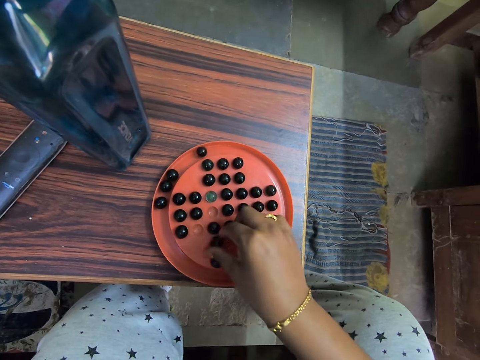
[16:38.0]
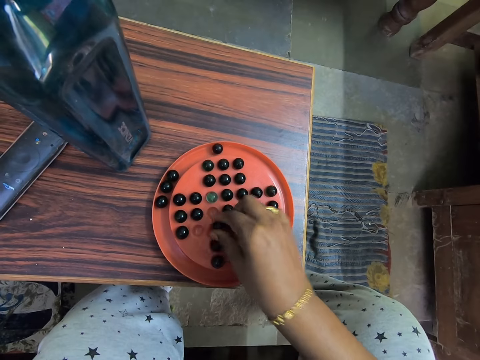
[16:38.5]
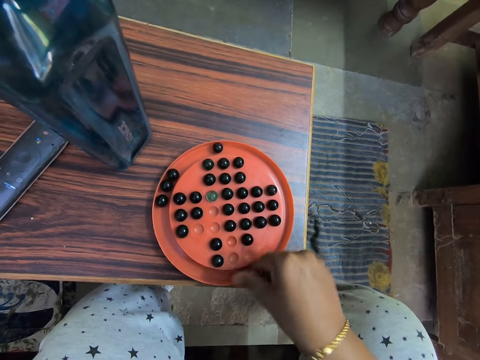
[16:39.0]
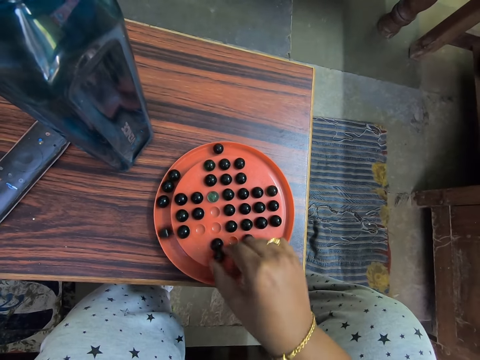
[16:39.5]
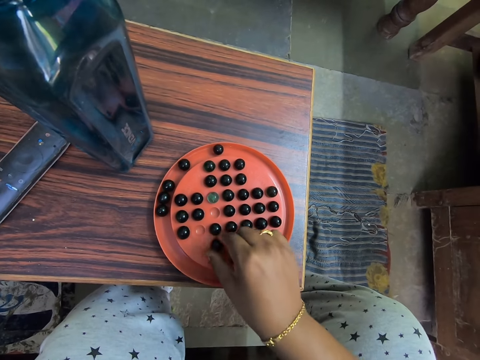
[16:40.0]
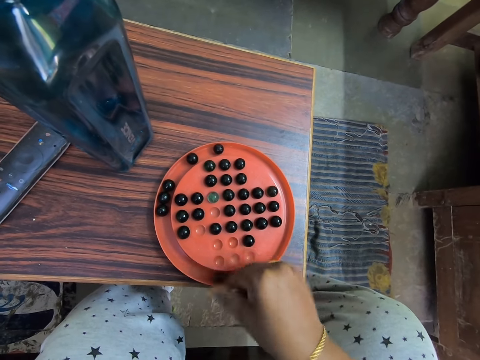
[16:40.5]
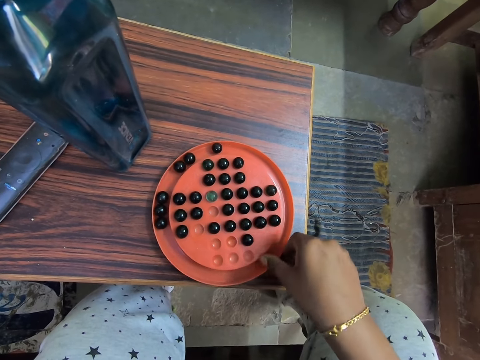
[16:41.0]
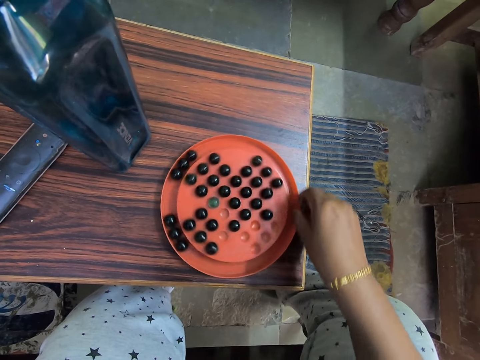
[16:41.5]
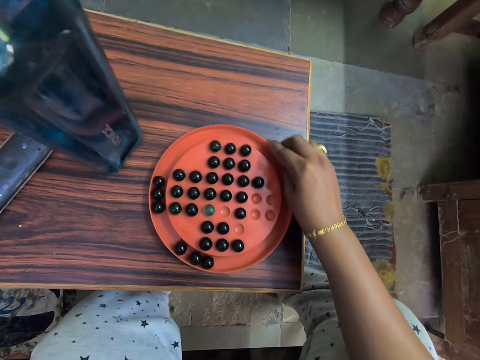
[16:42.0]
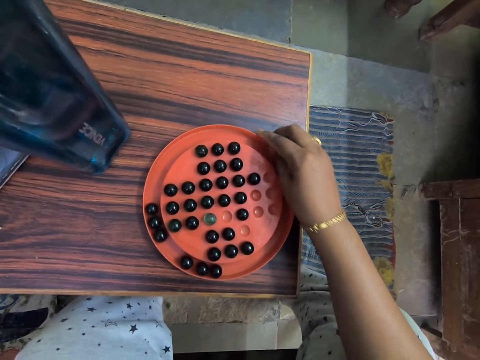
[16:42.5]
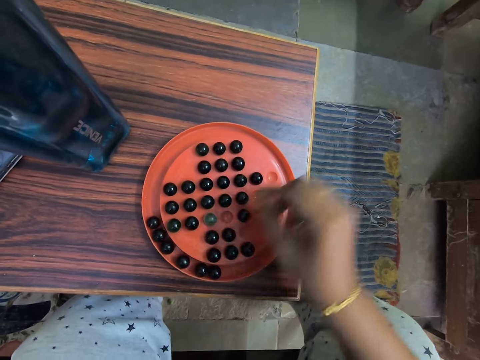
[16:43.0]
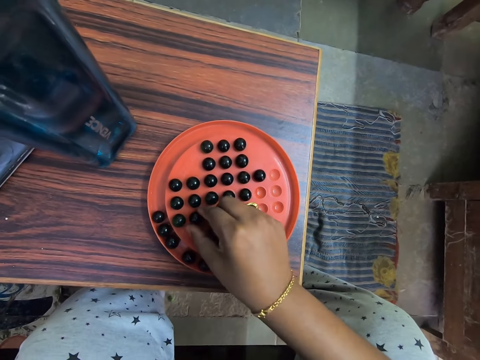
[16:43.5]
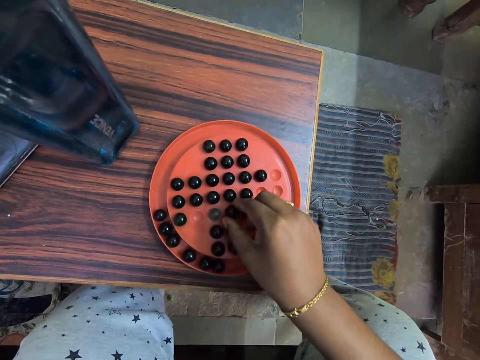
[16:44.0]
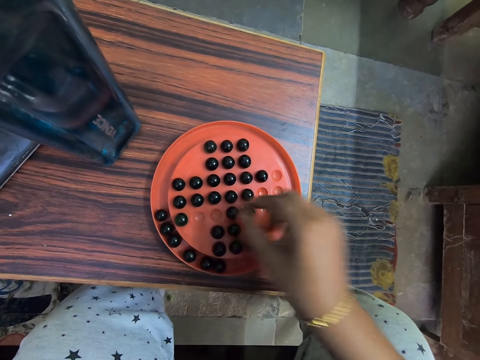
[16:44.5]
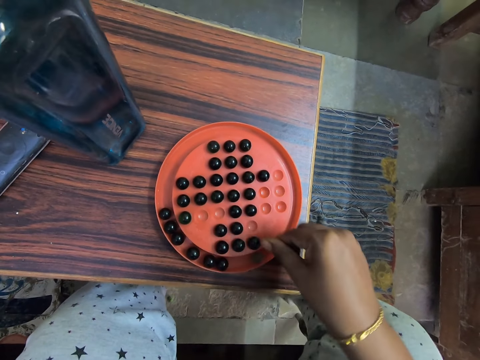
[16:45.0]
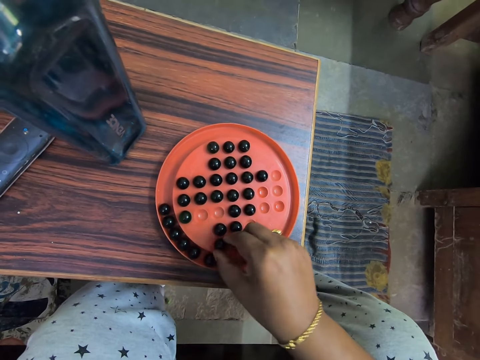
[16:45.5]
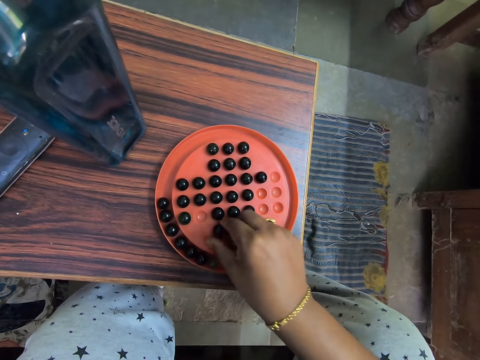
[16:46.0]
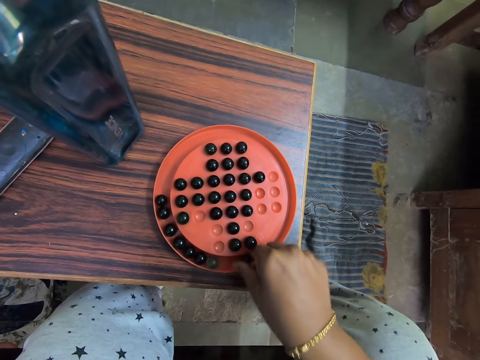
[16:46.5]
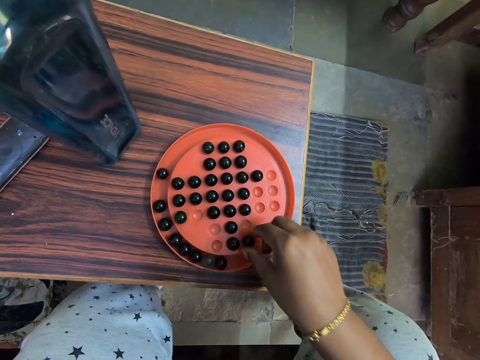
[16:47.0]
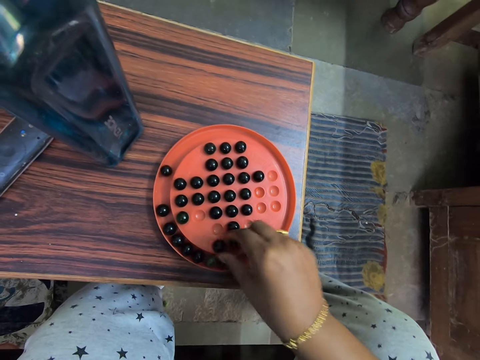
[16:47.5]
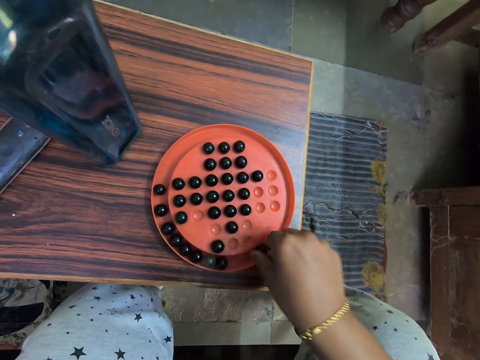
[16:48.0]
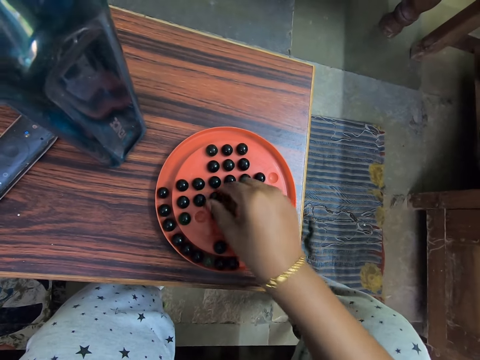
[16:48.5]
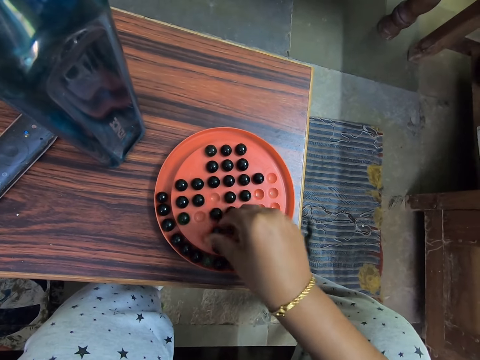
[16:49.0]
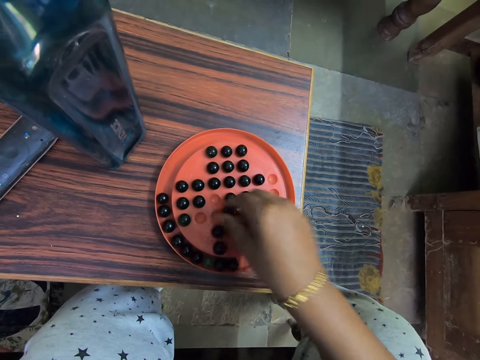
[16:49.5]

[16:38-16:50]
The camera wearer turns the mancala board. They play the solitaire board game.

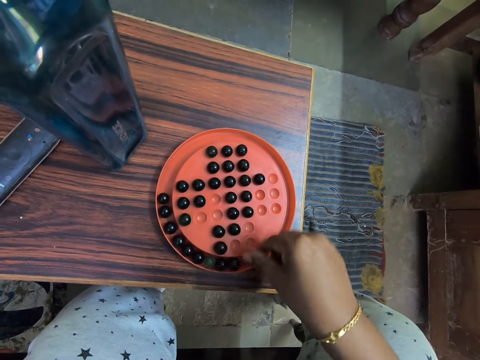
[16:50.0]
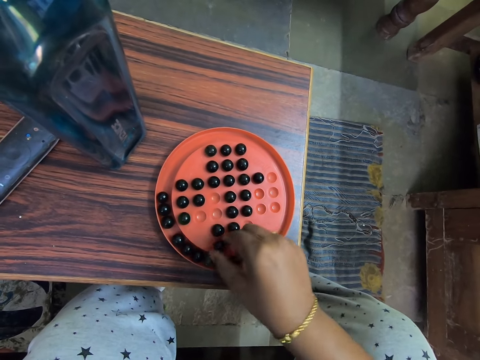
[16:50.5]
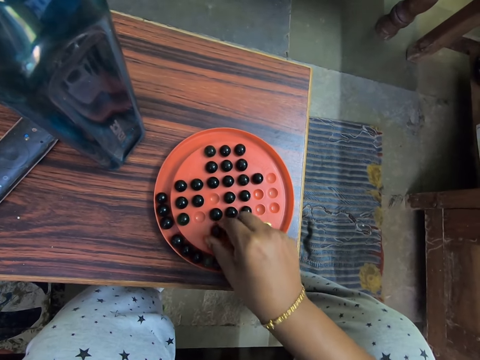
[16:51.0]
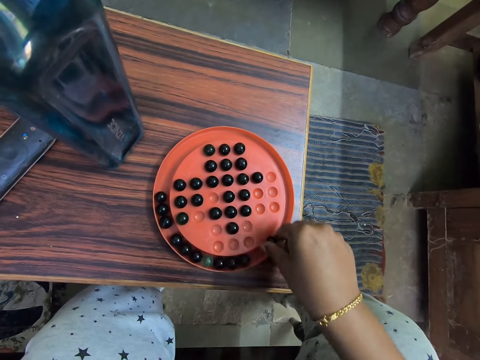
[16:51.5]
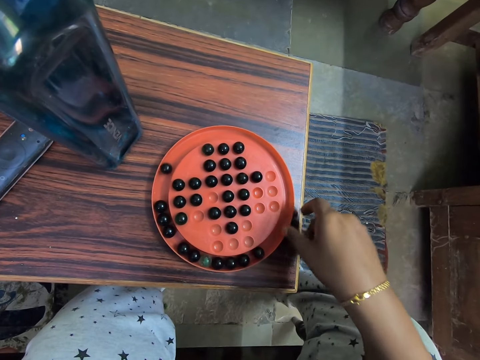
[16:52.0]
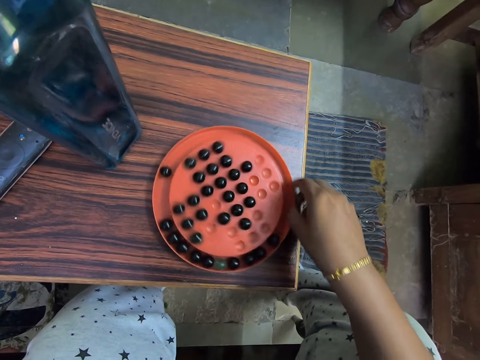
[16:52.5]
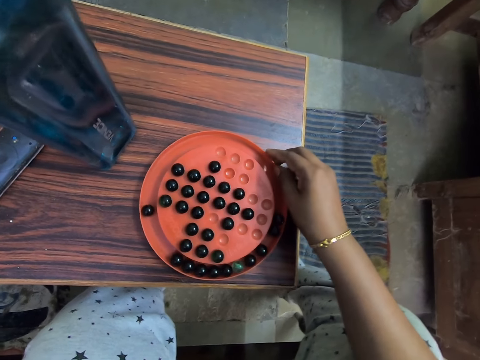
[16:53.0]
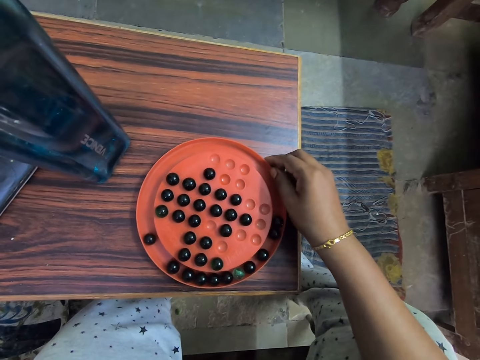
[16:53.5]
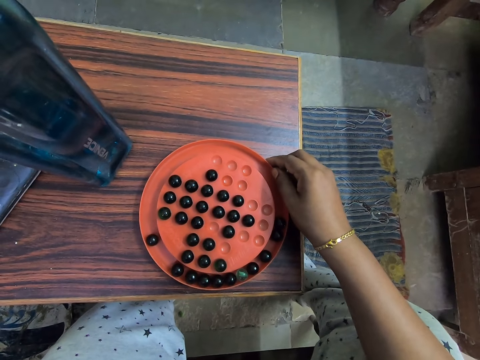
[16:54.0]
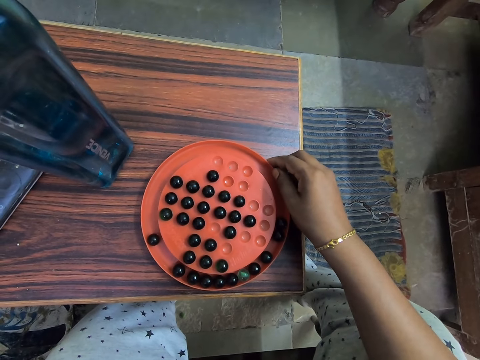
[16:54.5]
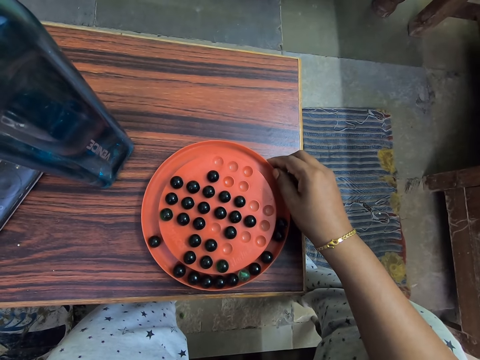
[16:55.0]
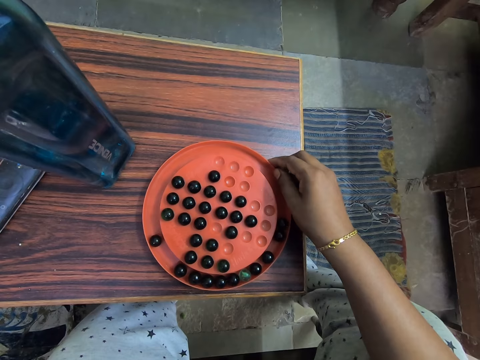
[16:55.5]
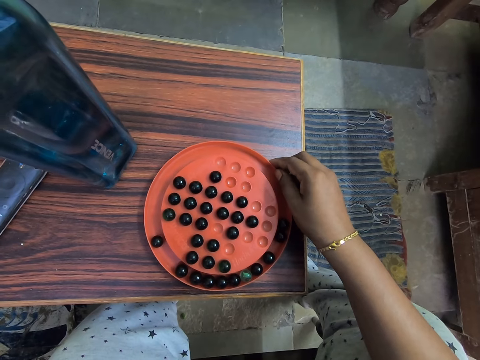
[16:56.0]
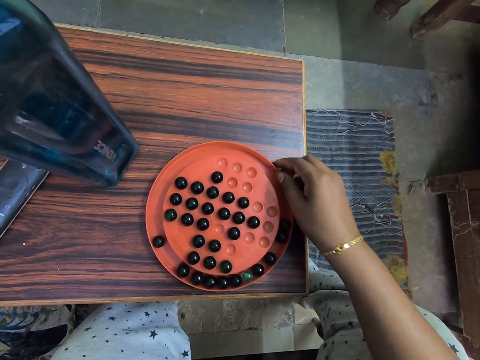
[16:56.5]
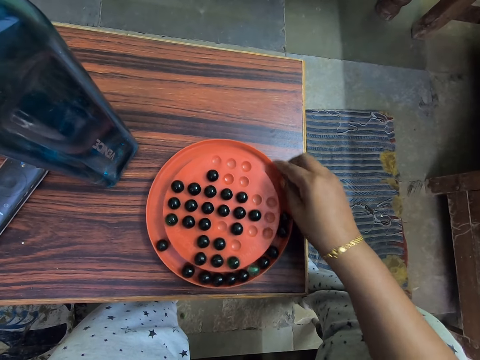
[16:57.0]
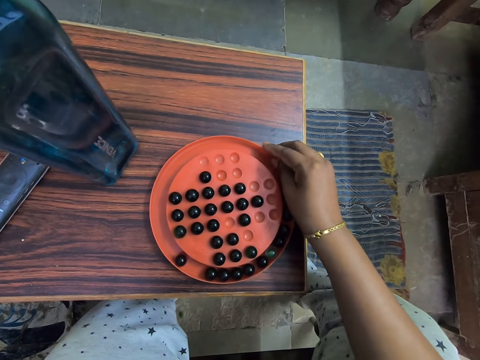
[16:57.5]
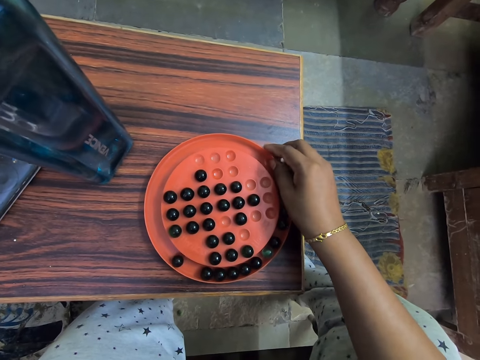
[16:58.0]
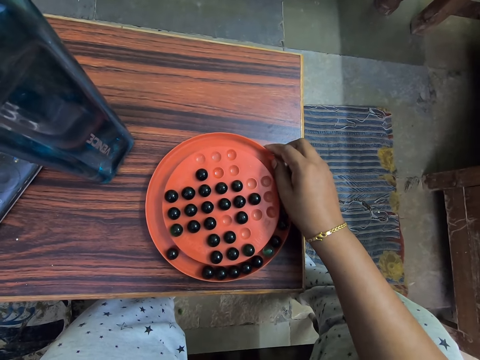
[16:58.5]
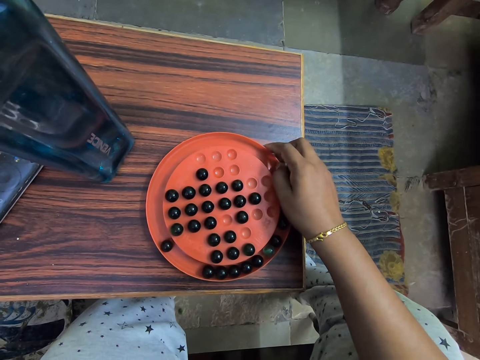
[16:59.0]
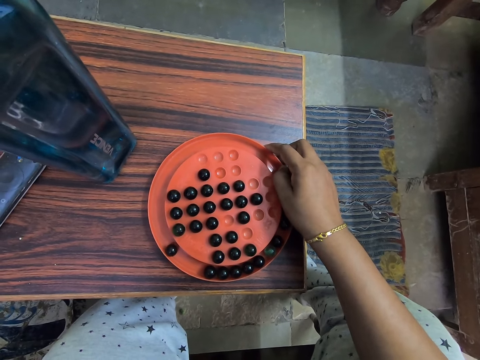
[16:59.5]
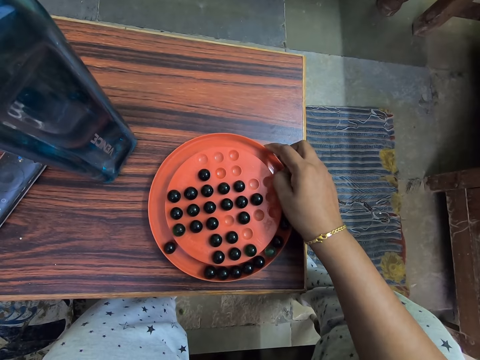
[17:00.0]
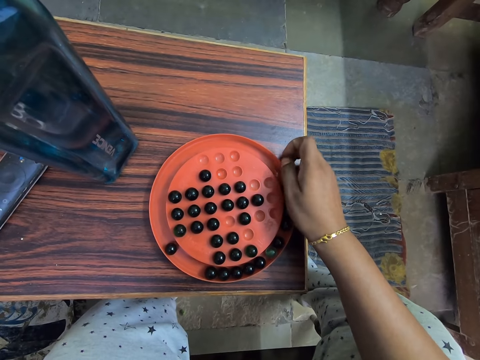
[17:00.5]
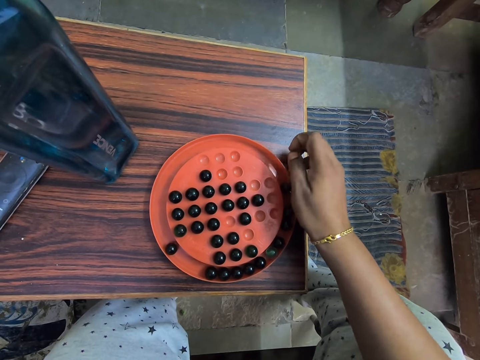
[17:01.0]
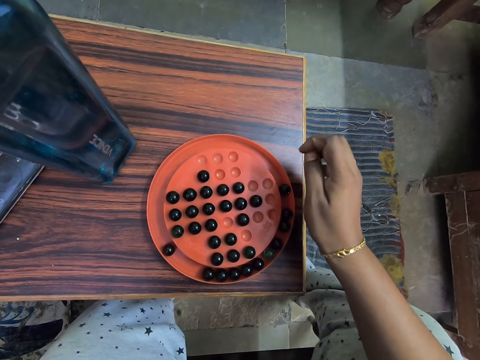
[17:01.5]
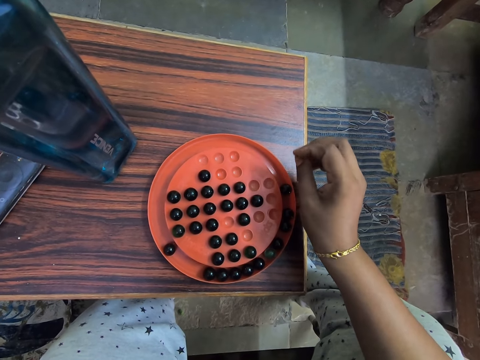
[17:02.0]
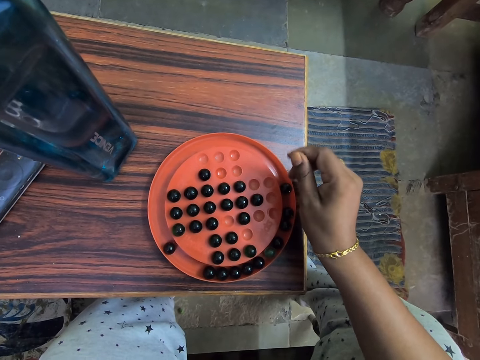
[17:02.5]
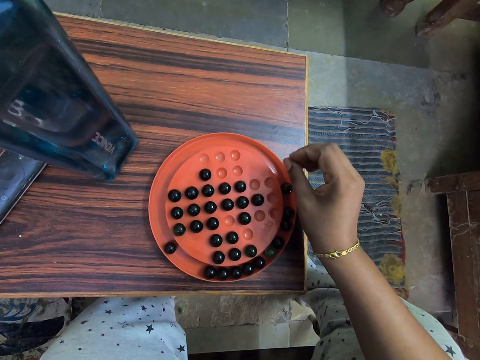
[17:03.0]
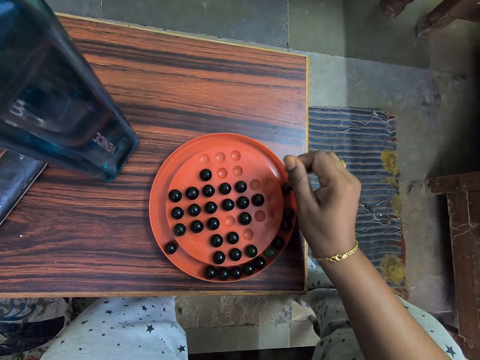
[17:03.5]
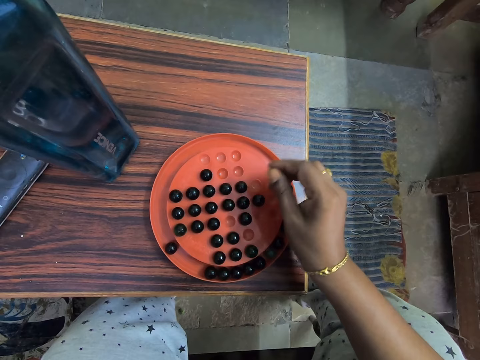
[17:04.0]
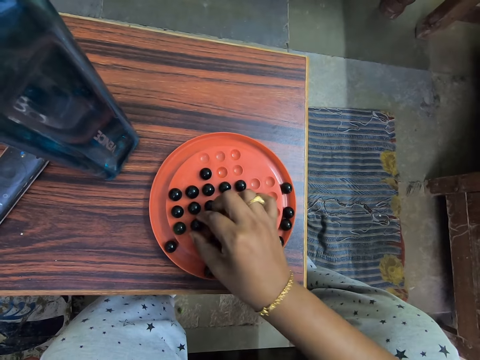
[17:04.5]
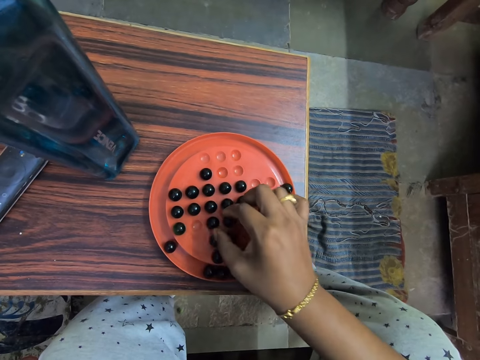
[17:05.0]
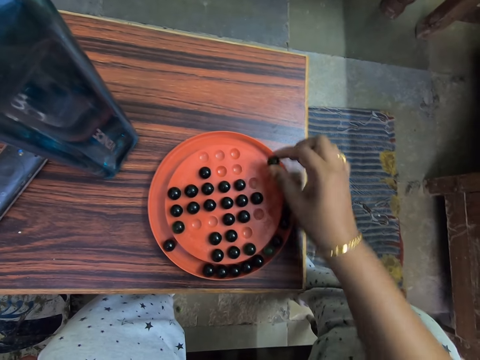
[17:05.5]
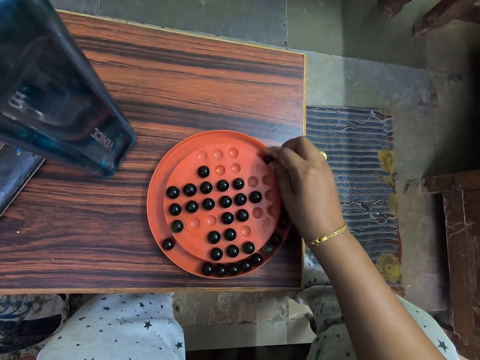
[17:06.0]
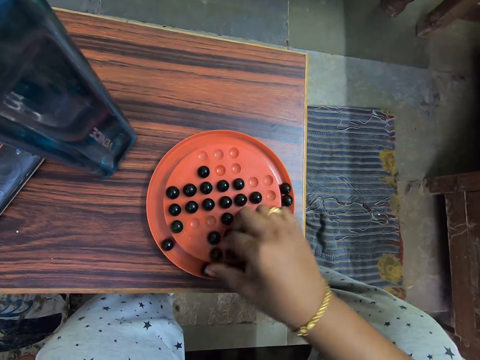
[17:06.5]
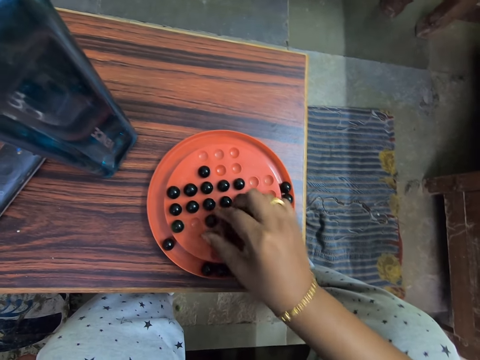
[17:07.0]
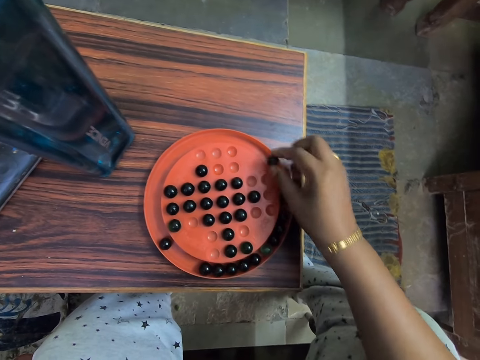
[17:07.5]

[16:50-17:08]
The camera wearer turns the mancala board. They stare at the mancala. They turn the mancala board. They stare at the mancala. They grab the marble. They play mancala.
